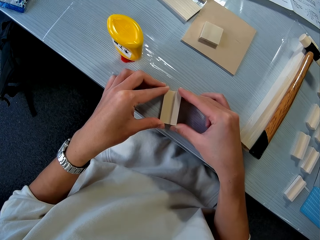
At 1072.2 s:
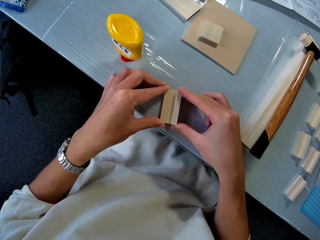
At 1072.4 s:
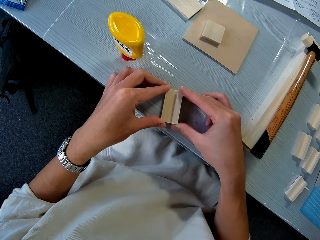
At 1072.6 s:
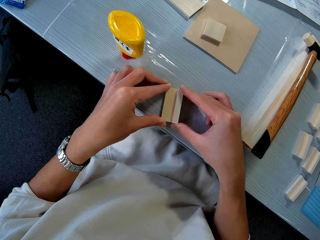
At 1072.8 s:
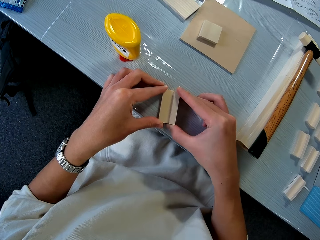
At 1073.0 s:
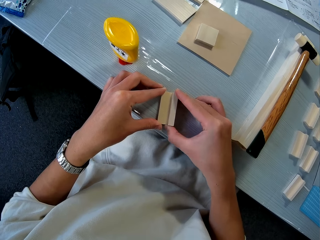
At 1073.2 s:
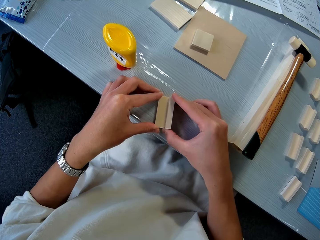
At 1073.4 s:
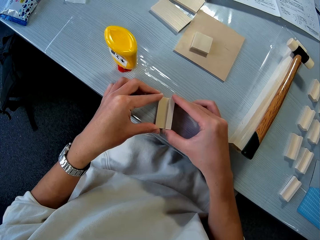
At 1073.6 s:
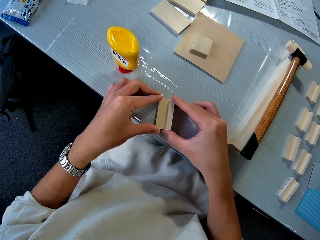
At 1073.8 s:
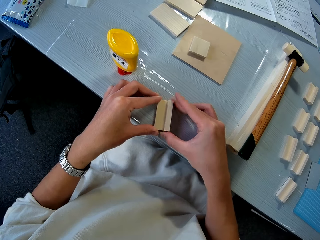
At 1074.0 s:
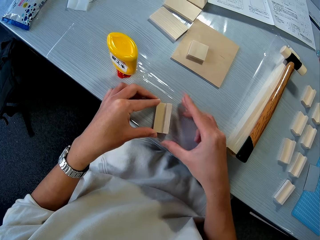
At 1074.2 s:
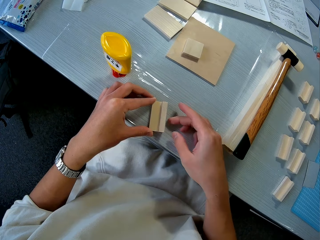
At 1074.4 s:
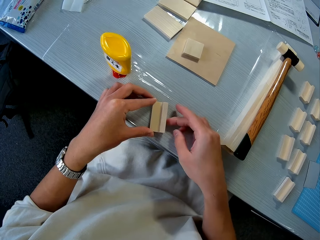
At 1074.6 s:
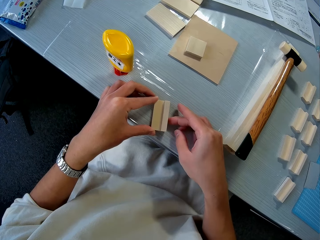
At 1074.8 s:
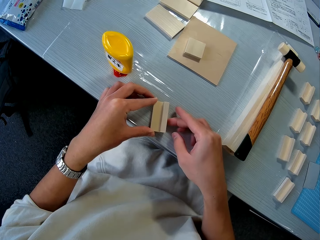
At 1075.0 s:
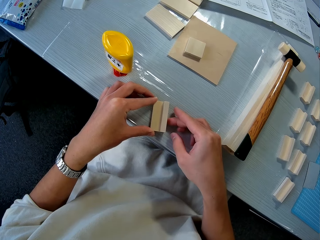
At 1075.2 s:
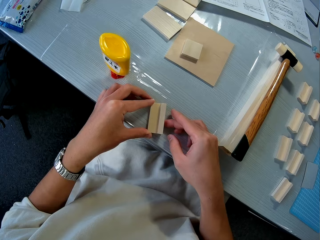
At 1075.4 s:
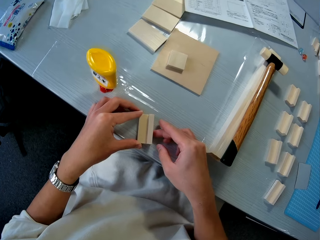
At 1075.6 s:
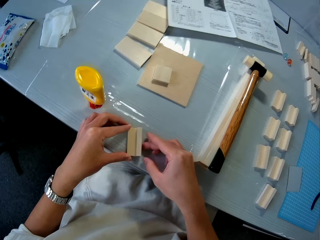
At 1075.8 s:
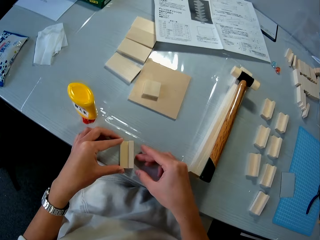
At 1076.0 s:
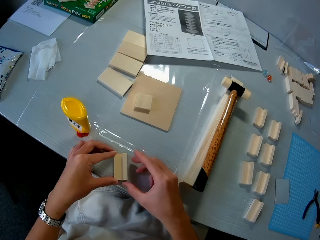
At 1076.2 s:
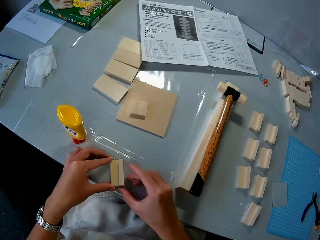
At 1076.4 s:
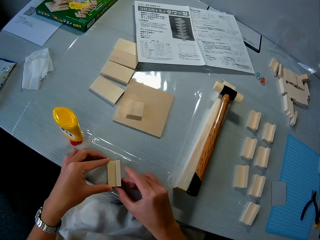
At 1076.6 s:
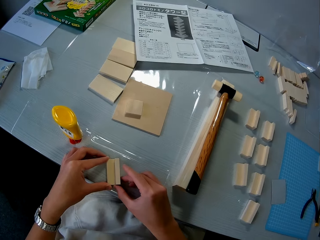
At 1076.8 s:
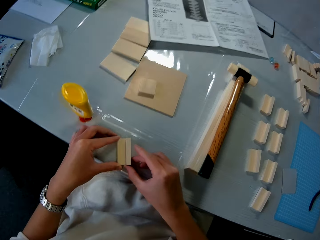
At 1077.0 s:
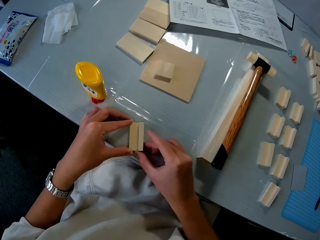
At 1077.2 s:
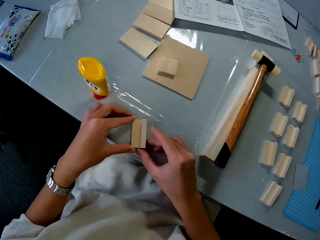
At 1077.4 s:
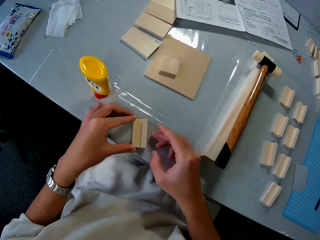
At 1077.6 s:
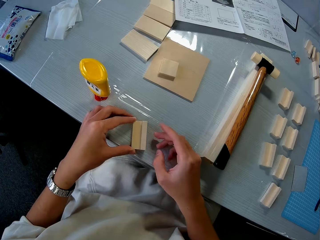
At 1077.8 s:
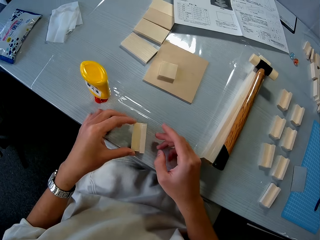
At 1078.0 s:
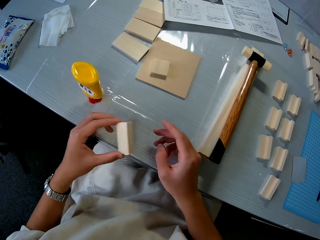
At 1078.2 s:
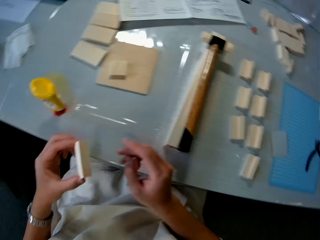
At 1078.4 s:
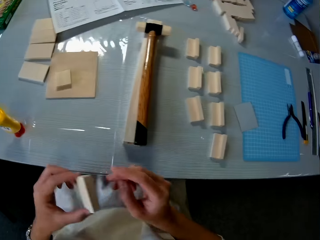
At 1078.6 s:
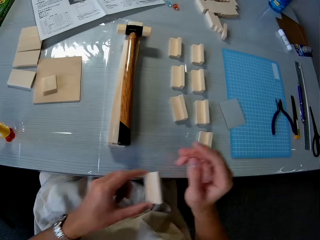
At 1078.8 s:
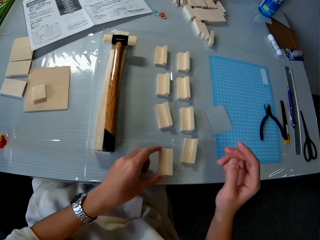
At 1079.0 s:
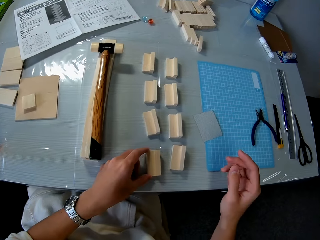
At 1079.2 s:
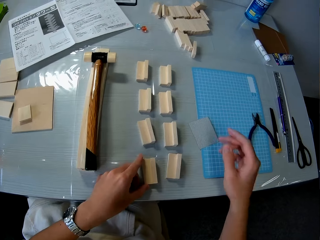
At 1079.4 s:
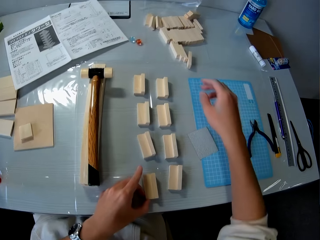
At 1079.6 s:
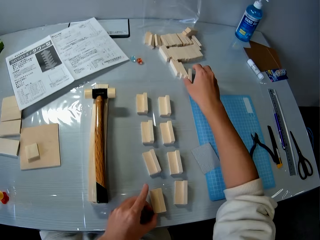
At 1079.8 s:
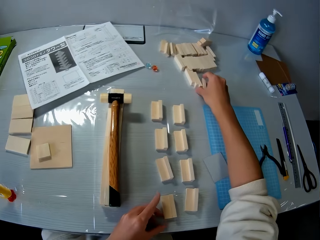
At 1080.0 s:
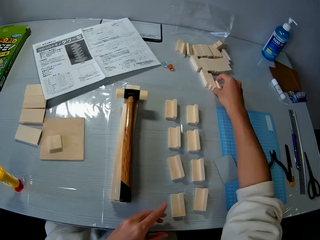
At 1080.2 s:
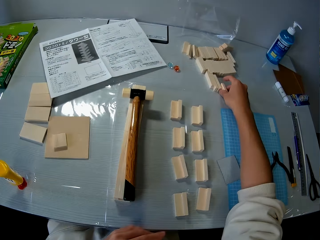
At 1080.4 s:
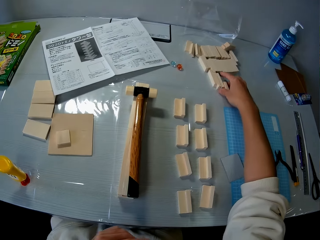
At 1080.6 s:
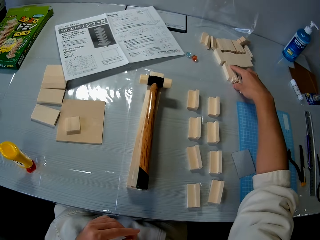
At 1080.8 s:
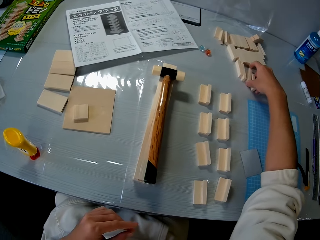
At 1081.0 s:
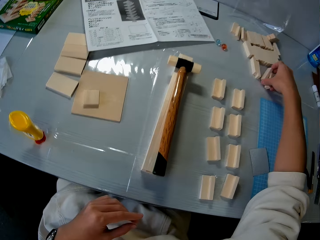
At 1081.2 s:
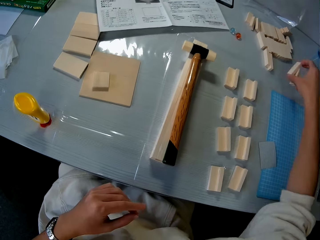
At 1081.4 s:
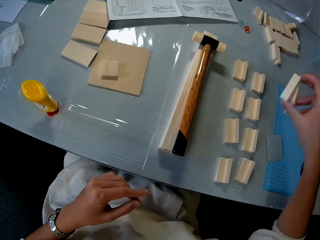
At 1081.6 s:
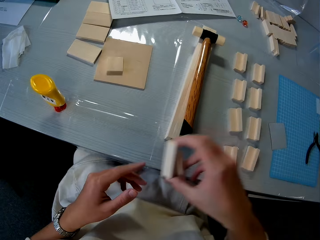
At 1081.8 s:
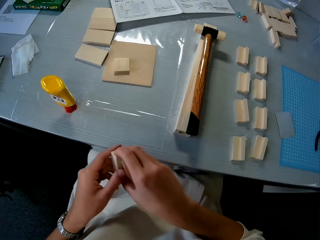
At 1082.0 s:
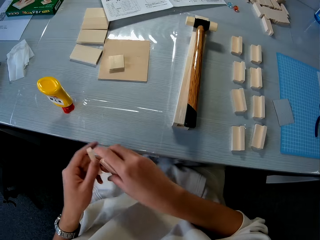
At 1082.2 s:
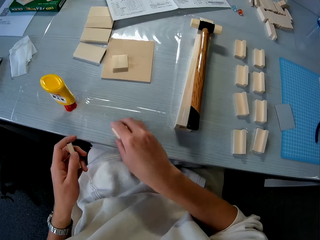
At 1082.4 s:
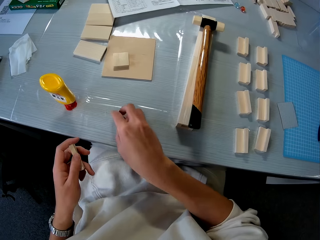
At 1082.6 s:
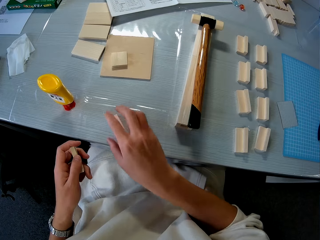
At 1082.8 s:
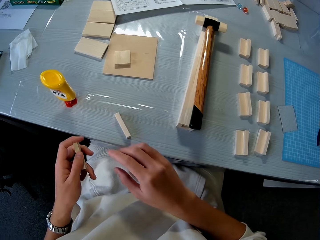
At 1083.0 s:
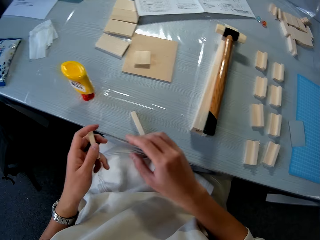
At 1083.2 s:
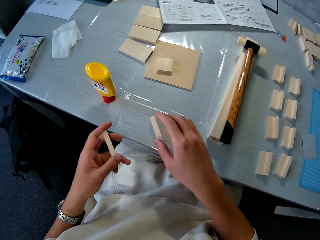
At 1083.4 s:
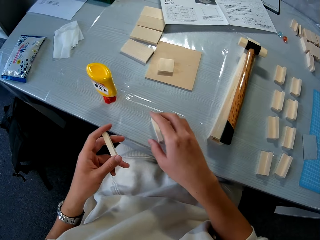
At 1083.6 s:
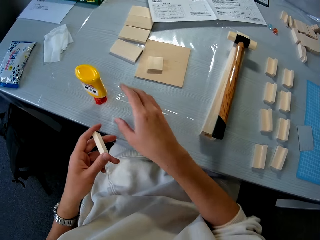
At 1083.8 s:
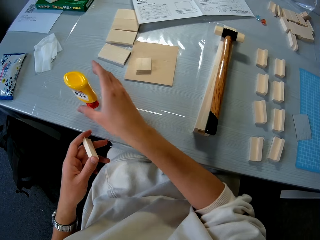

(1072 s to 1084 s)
The camera wearer picks the joined piece of wood on the table. They drop the joined piece of wood on the other side of the table. They place a rubber stamp on the table. They pick two pieces of wood on the table. They drop a piece of wood on the table.

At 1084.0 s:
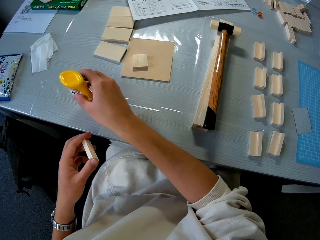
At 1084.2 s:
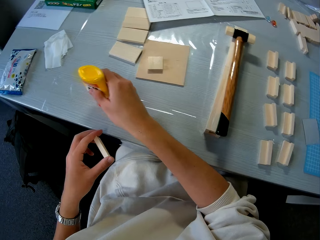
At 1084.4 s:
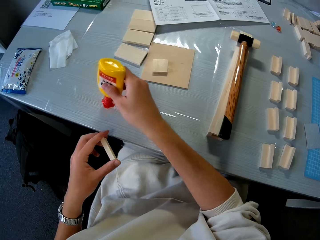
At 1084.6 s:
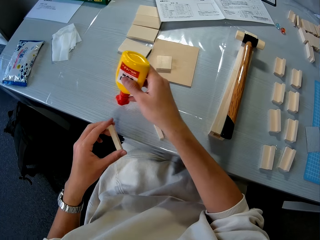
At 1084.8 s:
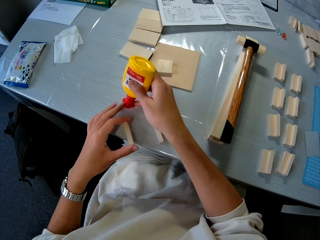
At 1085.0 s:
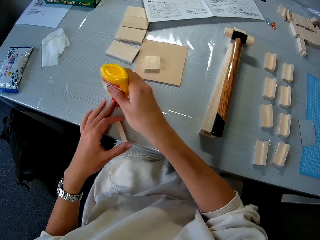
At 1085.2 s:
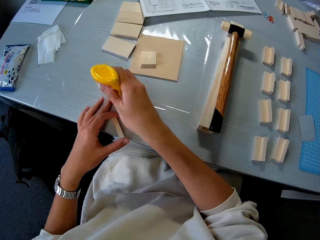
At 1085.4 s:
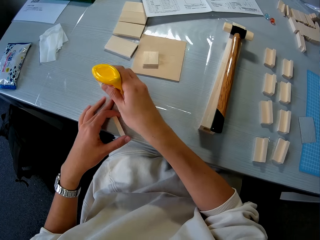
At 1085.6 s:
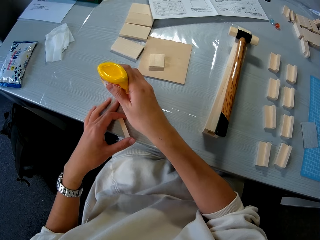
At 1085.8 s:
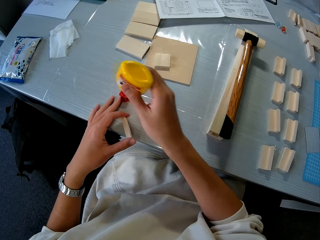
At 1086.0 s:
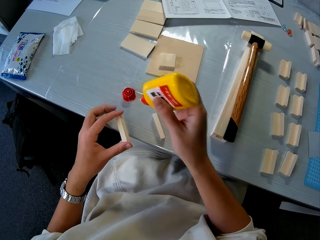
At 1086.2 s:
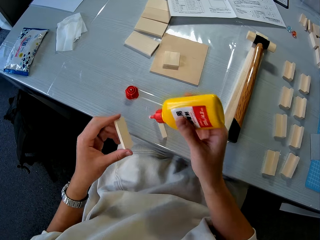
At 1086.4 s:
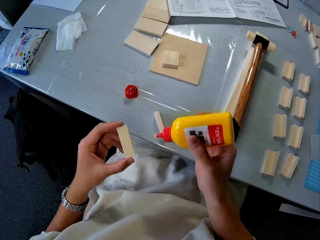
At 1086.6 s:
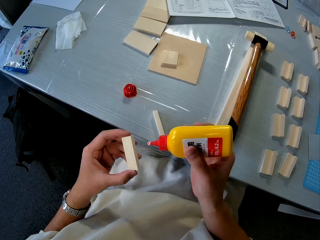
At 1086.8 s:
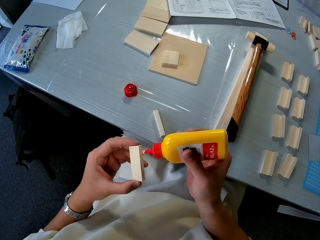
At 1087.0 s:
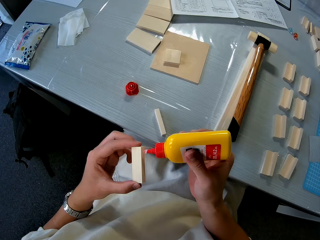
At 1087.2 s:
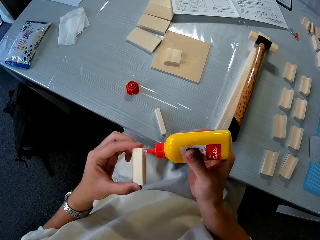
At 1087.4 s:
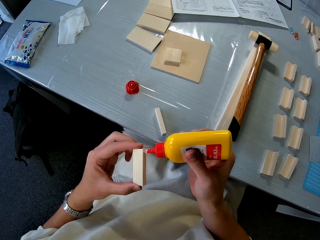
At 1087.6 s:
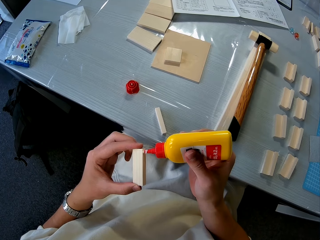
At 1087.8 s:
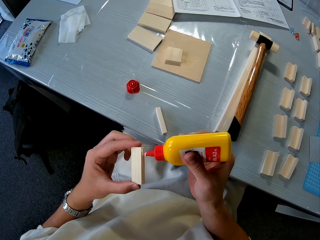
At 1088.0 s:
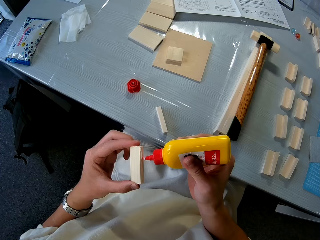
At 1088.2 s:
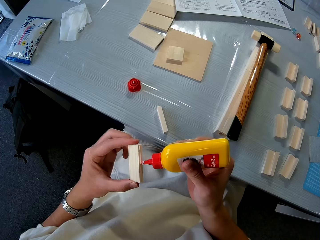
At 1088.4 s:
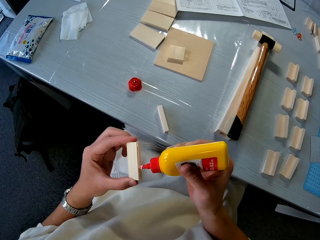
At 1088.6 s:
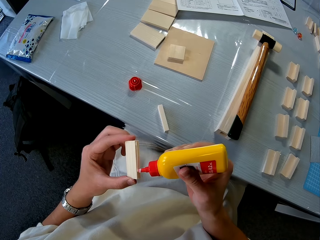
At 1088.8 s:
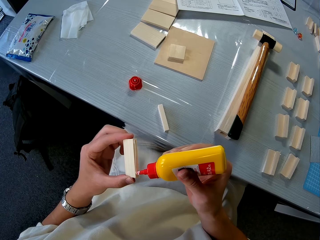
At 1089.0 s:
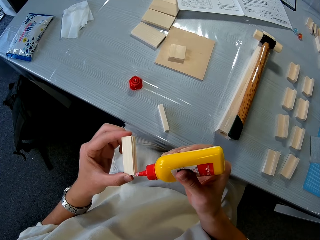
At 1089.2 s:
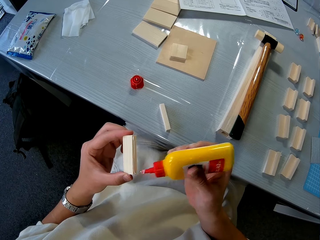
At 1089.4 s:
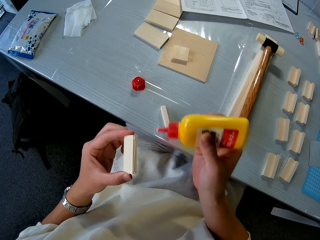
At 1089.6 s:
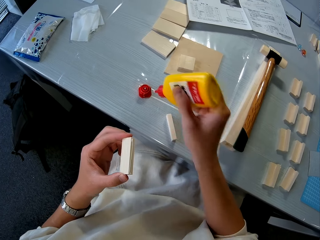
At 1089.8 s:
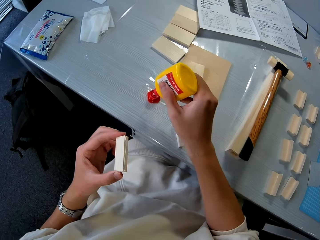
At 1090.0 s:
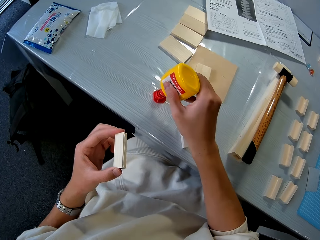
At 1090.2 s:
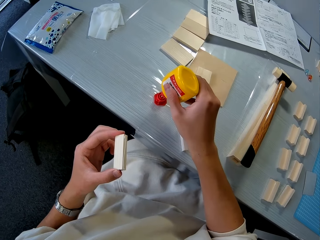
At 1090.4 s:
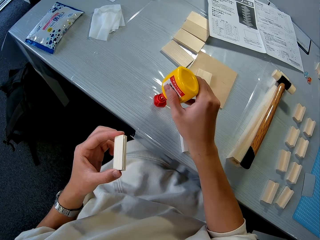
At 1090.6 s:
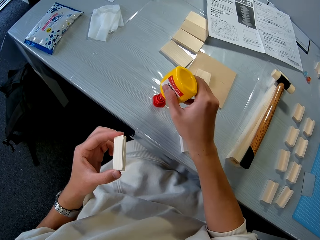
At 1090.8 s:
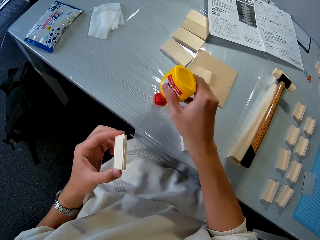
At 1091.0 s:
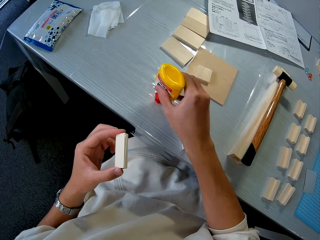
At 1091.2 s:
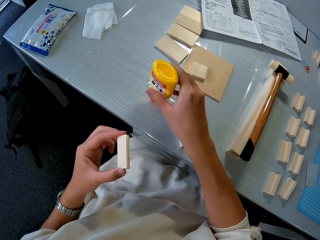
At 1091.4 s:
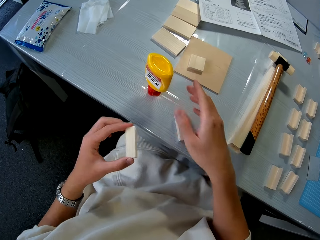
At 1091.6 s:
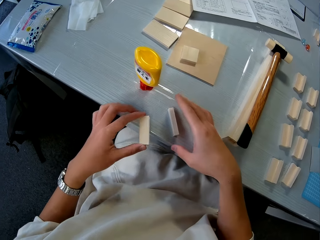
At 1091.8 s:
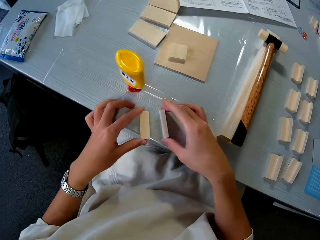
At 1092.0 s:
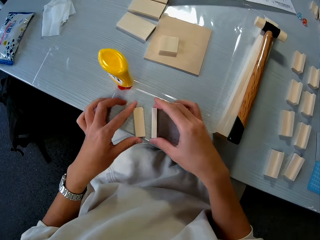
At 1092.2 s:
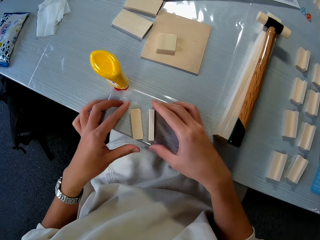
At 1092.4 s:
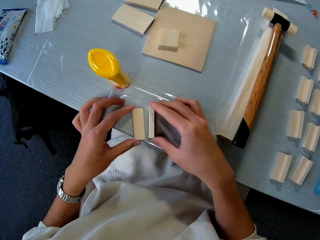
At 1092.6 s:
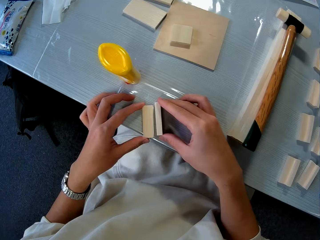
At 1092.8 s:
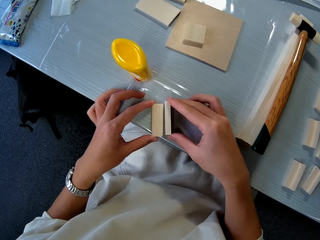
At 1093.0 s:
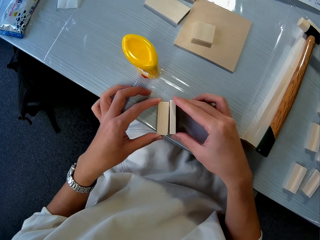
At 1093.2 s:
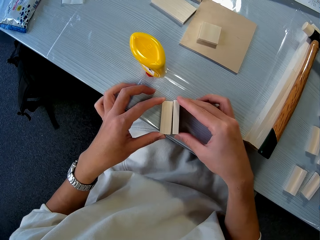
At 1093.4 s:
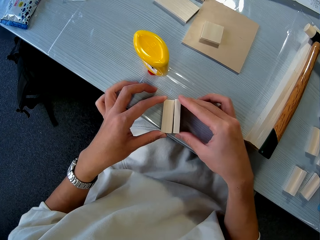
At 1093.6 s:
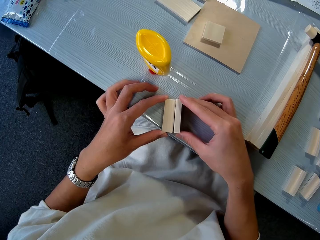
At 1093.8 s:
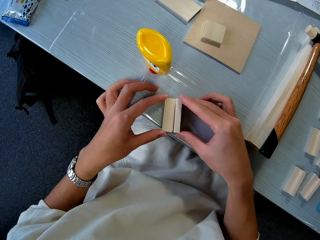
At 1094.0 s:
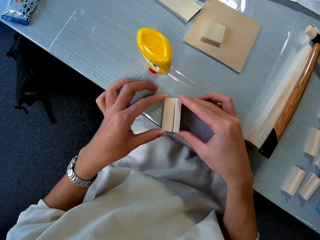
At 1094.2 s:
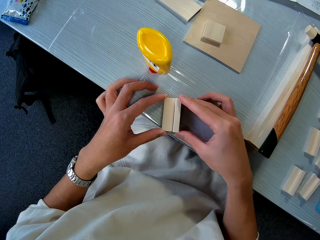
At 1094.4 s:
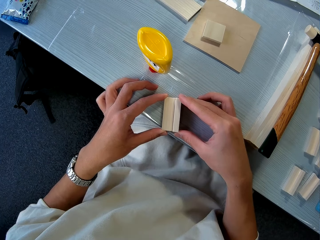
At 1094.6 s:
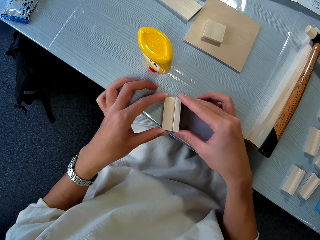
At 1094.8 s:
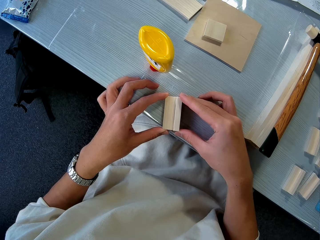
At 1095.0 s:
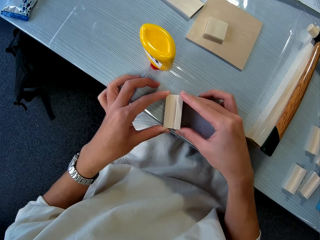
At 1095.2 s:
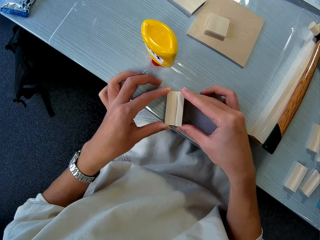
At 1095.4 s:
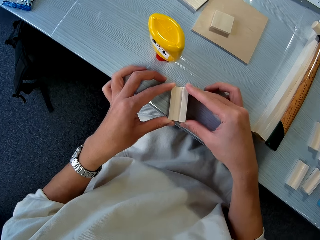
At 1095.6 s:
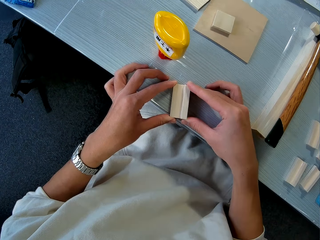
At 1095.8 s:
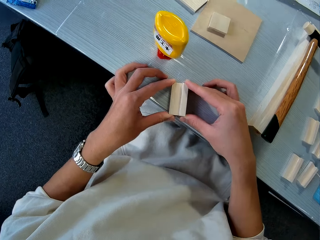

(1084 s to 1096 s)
The camera wearer picks the glue on the table. He opens the glue. He applies glue to the piece of wood in his hand. He puts the glue on the glue cover on the table. He closes the glue. He joins the piece of wood in his hand with the piece of wood on the table.
